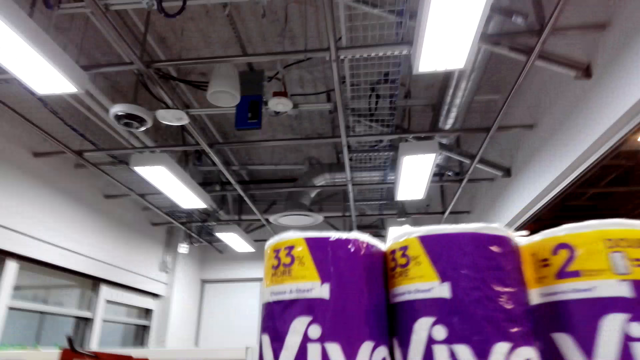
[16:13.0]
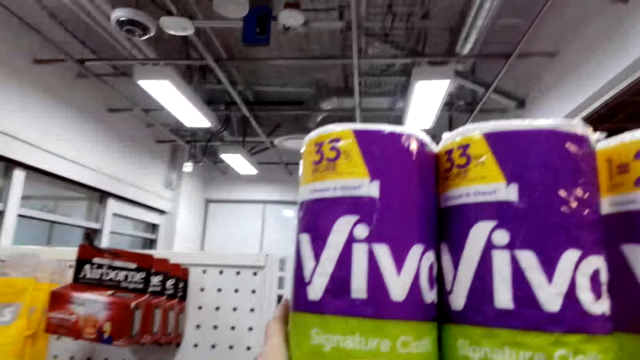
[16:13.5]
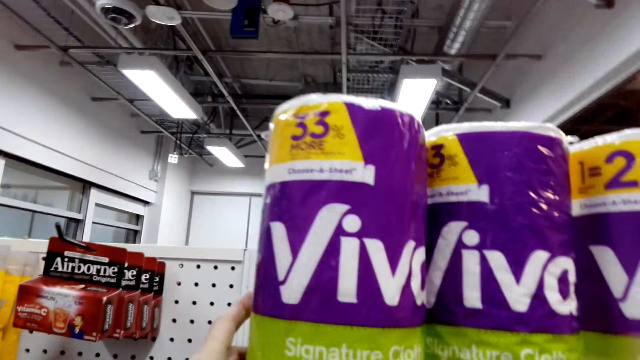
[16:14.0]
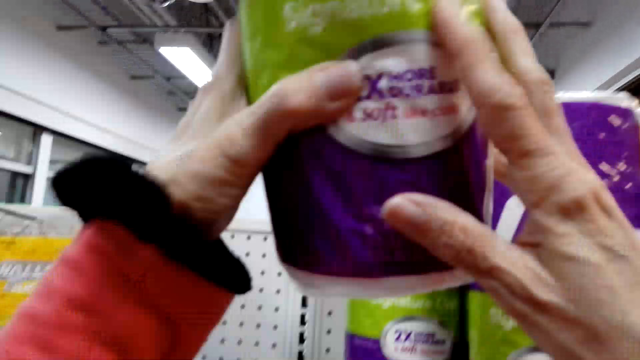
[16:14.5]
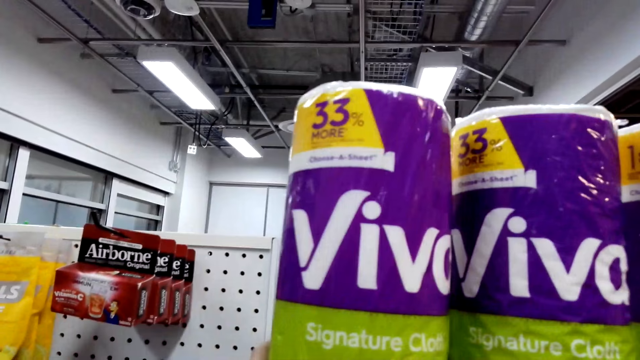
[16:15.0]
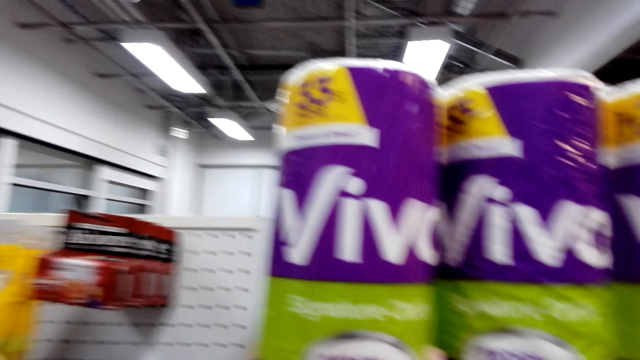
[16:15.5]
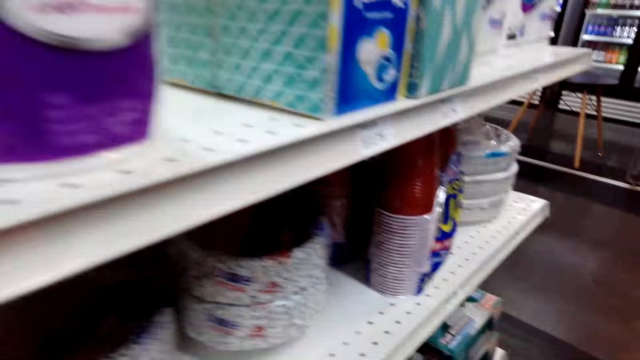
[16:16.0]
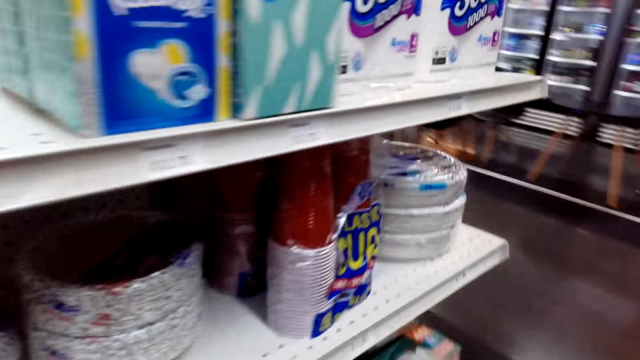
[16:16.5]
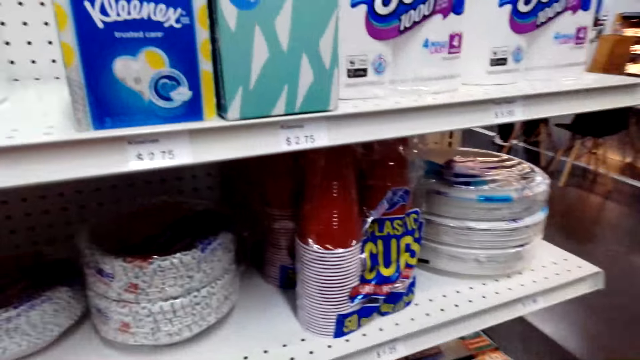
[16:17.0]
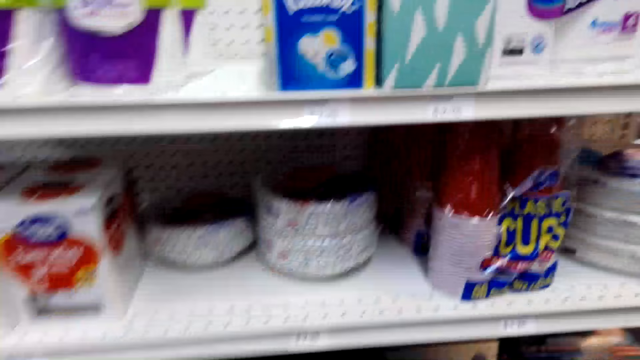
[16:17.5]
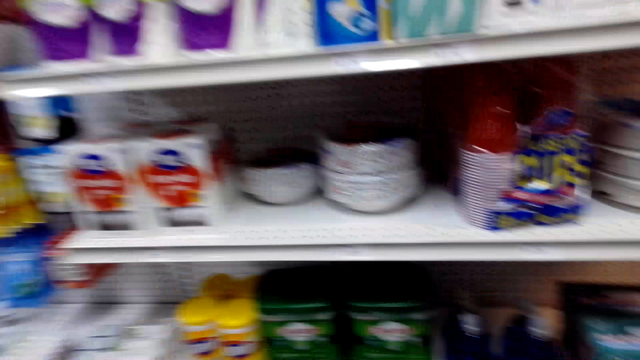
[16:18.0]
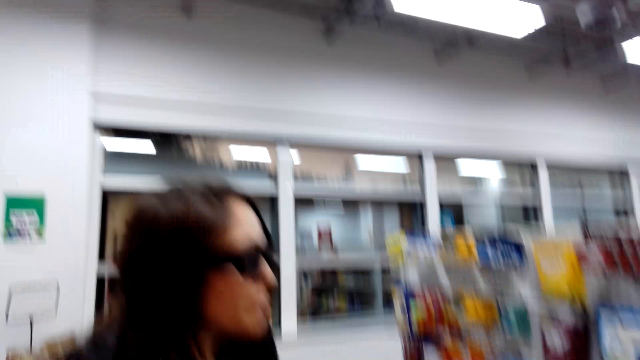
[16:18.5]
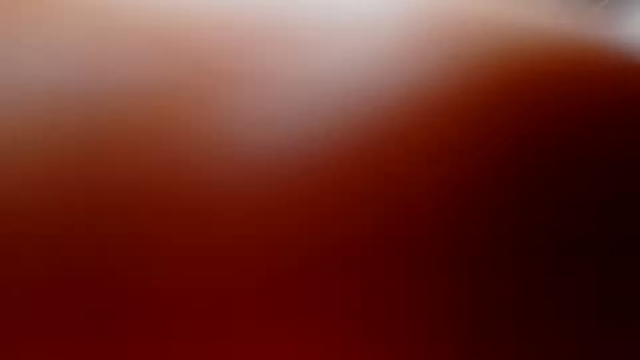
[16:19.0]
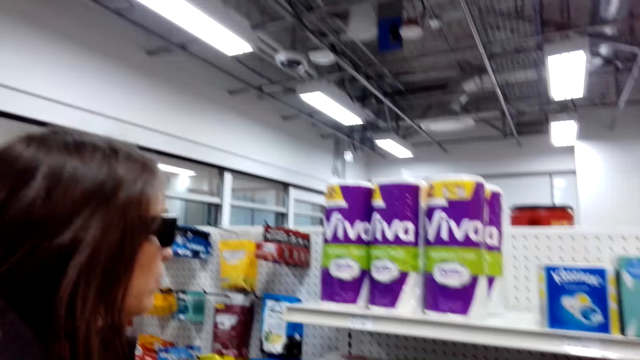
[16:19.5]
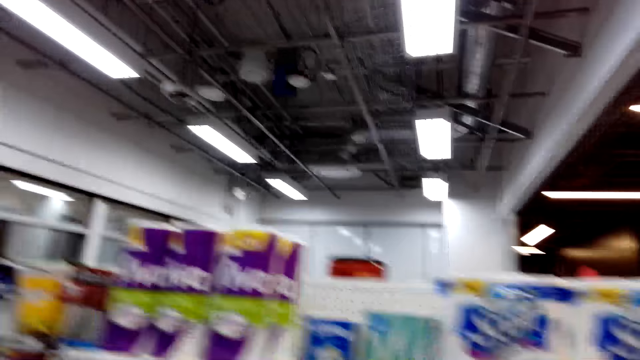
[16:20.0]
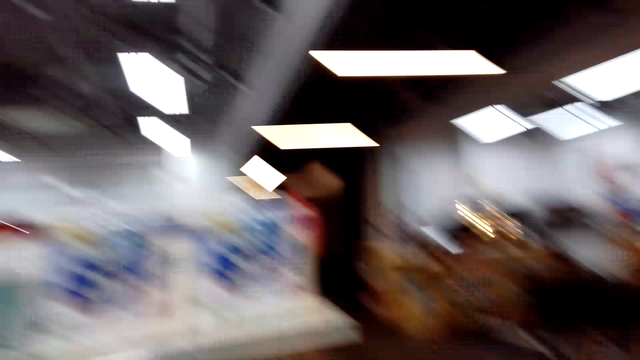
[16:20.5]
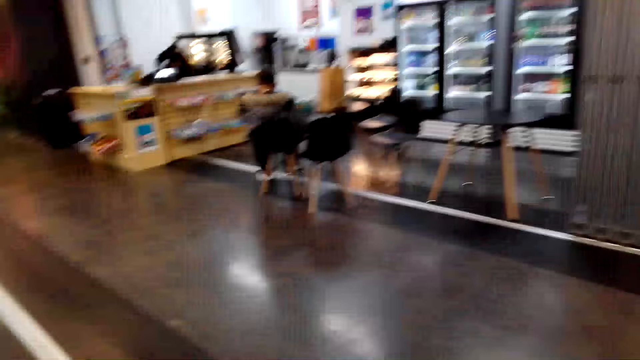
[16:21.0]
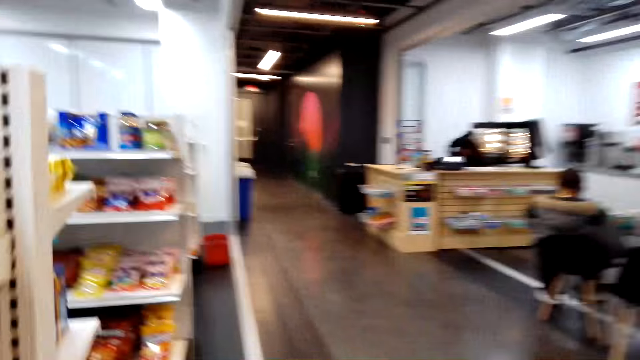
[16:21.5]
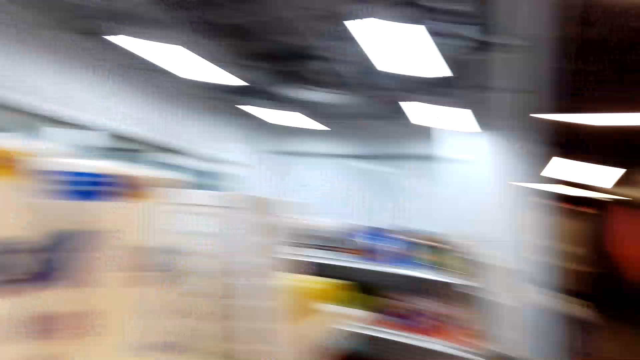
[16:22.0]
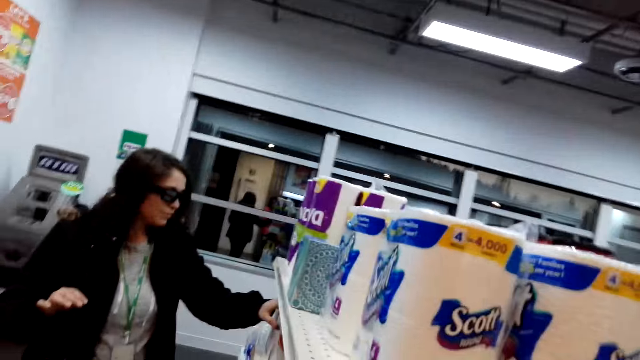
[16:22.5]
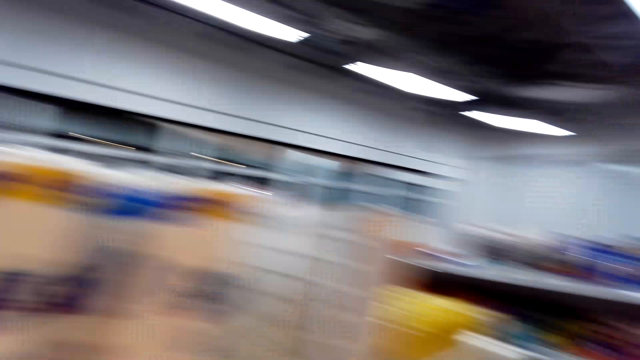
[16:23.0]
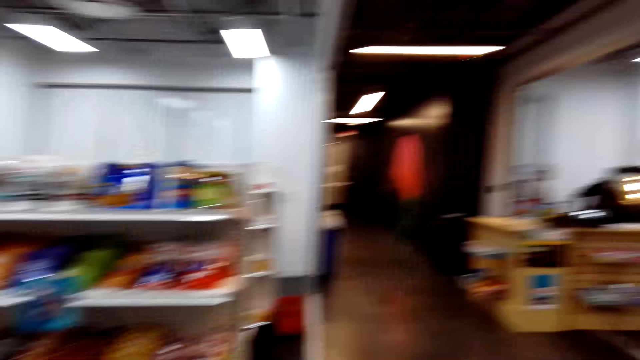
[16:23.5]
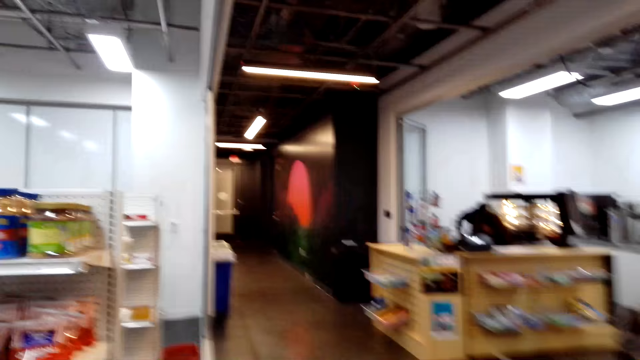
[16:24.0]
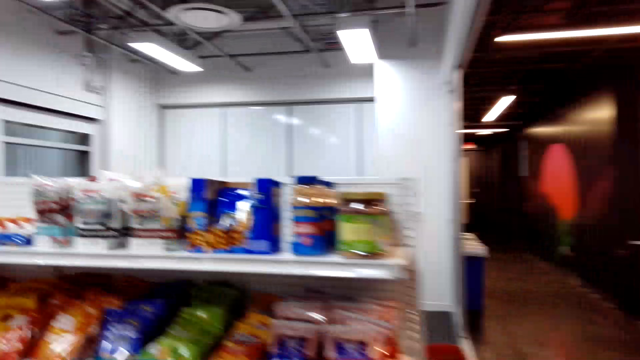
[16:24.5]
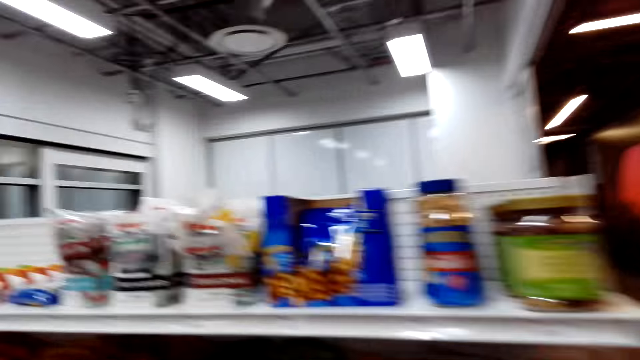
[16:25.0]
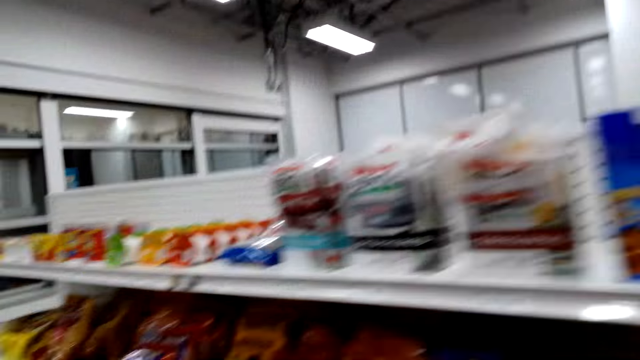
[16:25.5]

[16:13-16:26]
The camera wearer holds the paper towel on the shelf. They pick a roll of kitchen towel on the shelf and place the kitchen towel on the shelf. They move in the store. They talk in the store. They walk in the store. They look around the store.

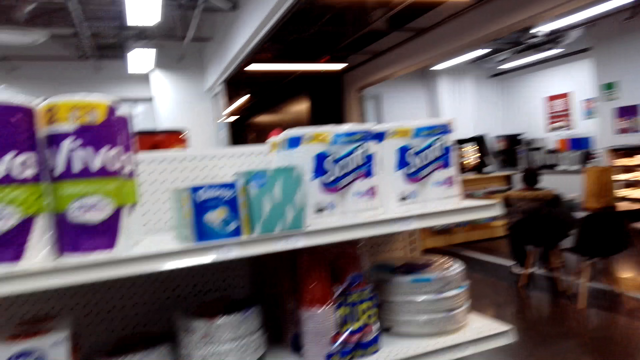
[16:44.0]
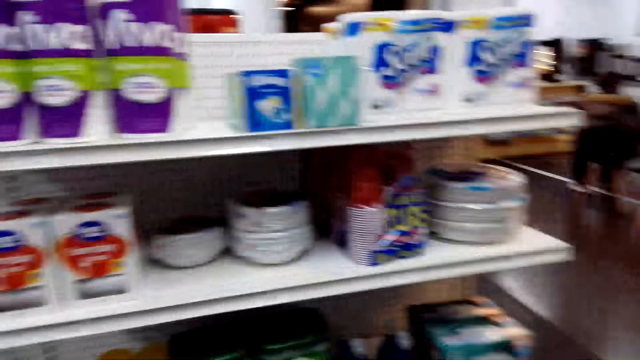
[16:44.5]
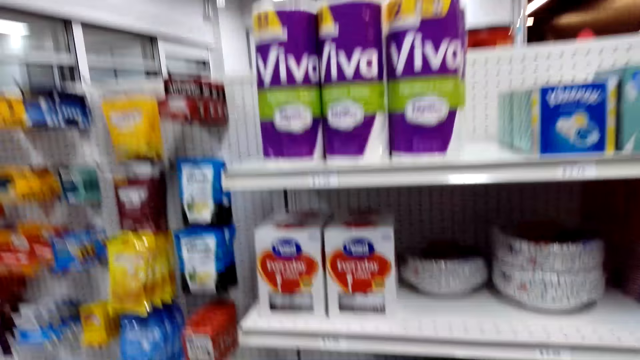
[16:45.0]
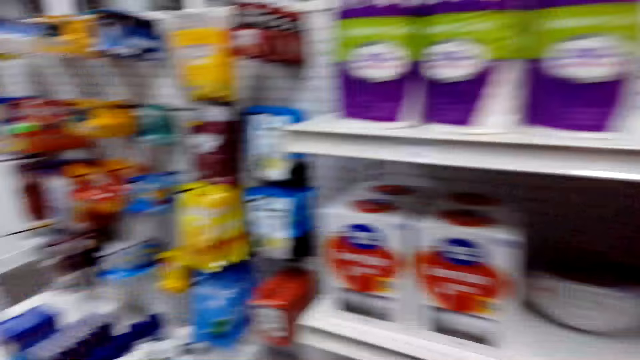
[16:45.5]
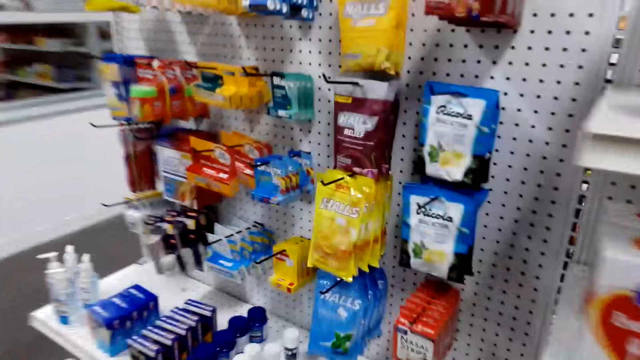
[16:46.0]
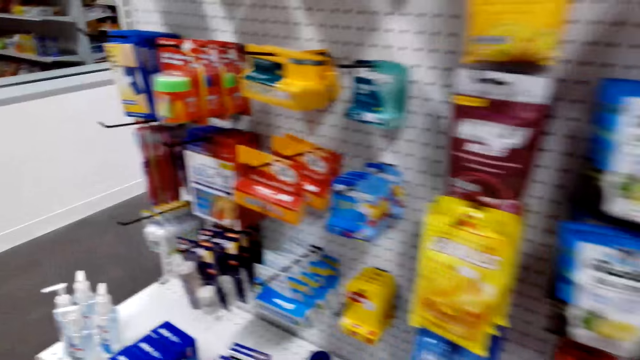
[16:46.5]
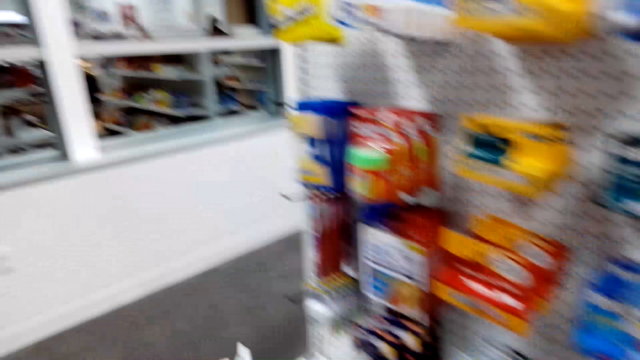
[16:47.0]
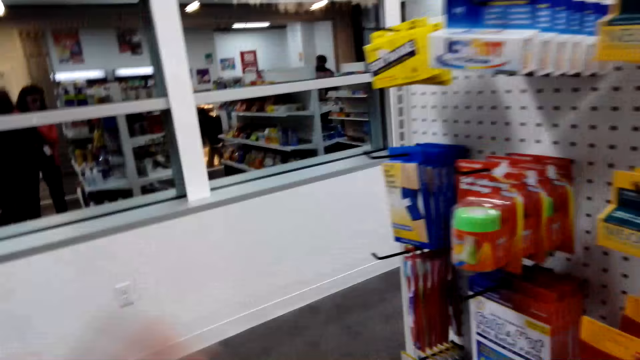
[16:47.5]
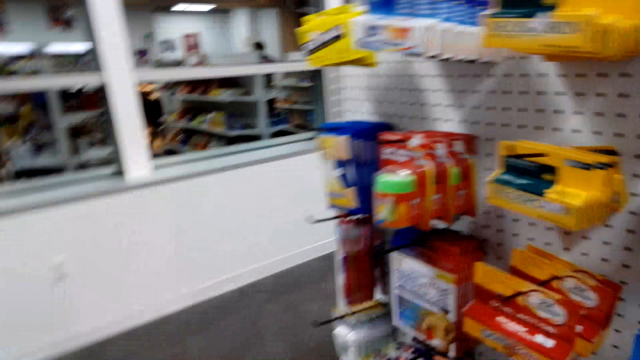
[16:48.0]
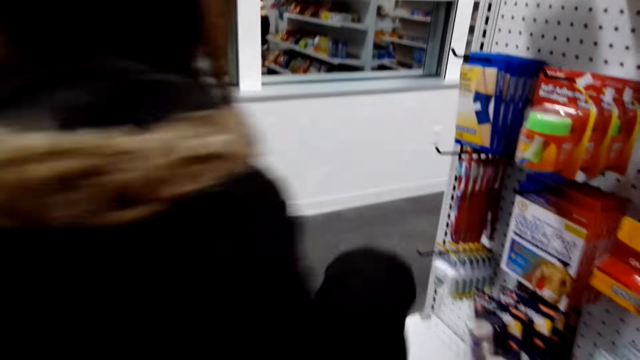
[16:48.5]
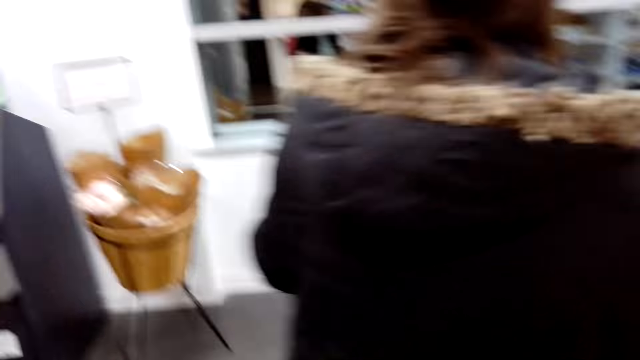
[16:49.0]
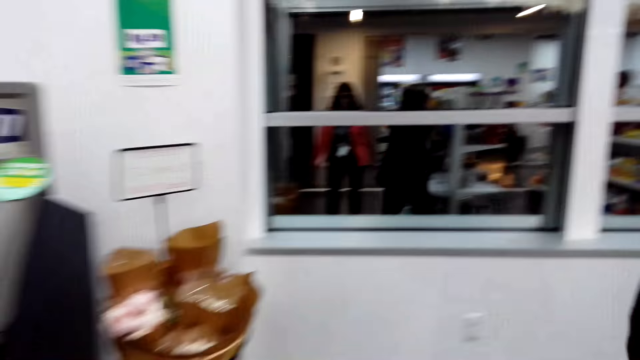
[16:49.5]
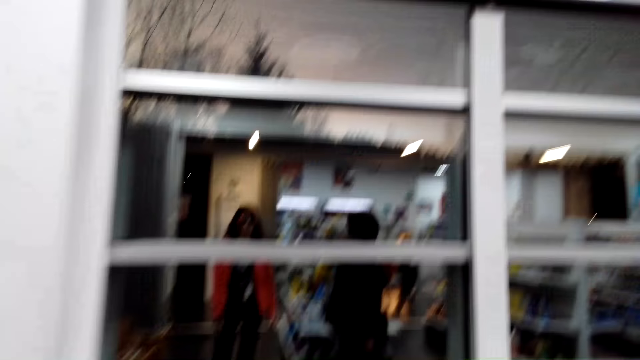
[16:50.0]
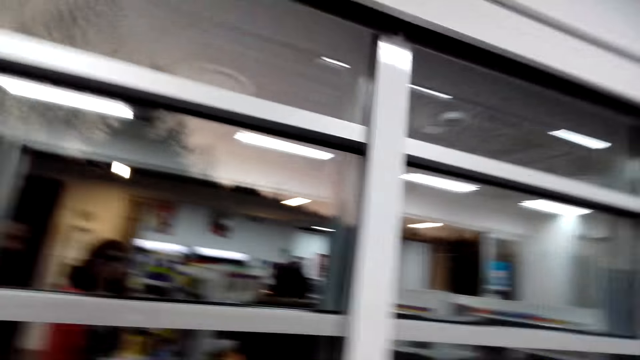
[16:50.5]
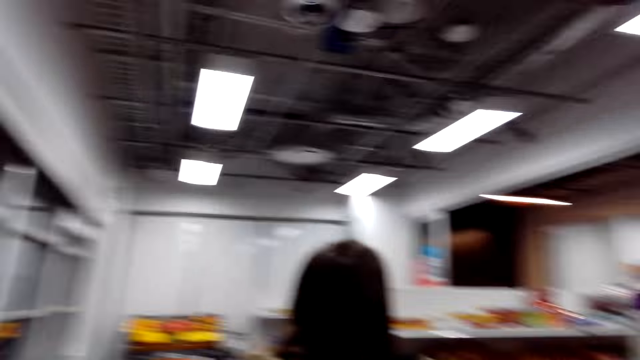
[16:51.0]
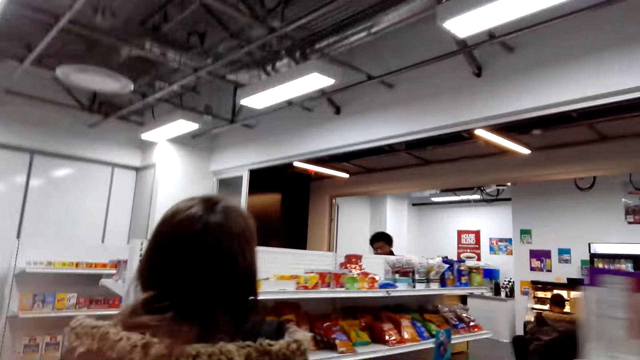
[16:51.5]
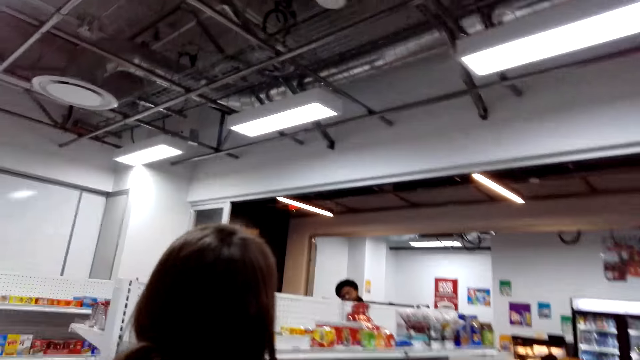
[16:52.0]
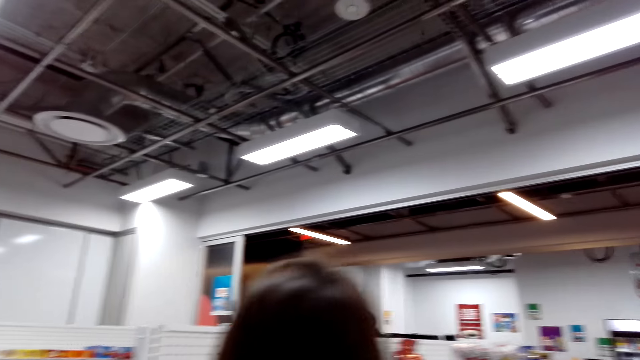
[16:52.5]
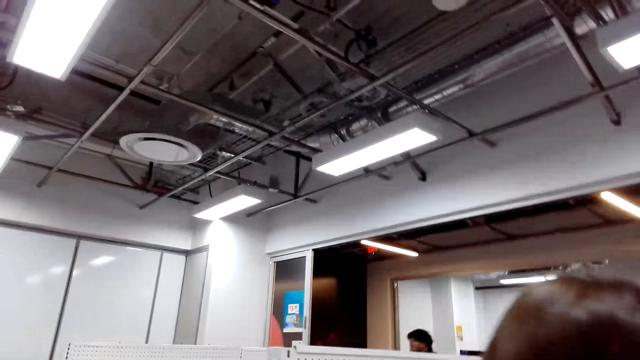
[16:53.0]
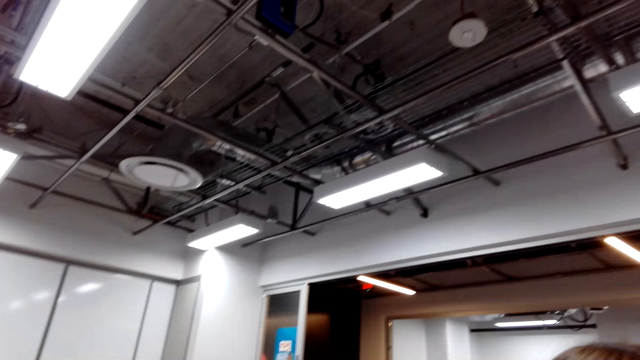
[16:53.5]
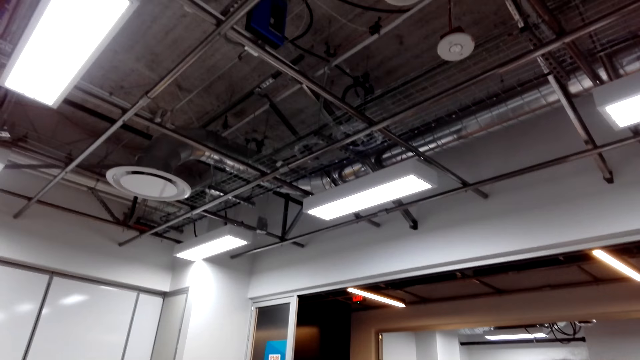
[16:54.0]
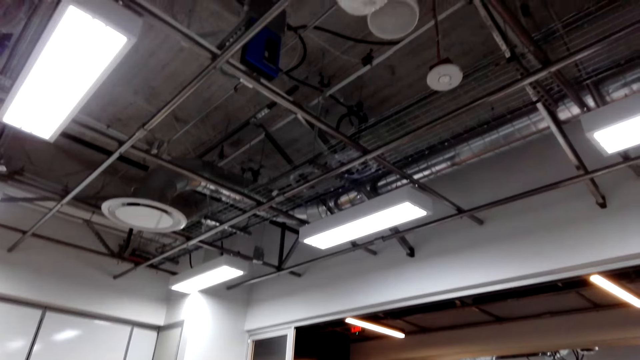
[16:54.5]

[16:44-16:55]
The camera wearer and a woman walk around the store.
